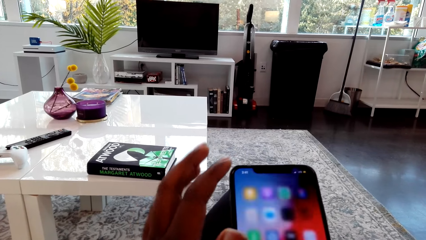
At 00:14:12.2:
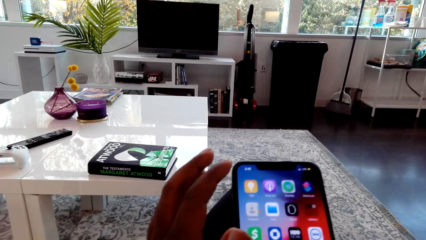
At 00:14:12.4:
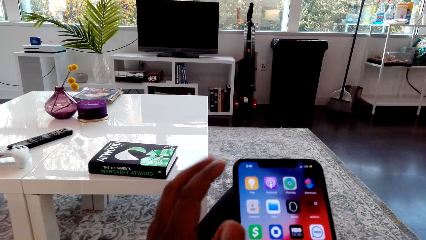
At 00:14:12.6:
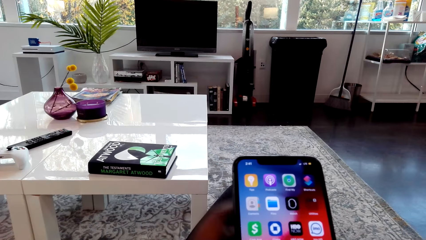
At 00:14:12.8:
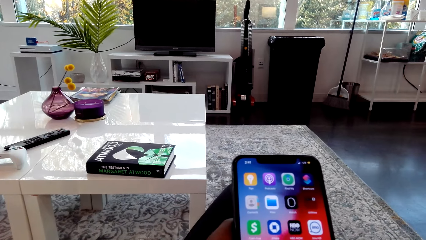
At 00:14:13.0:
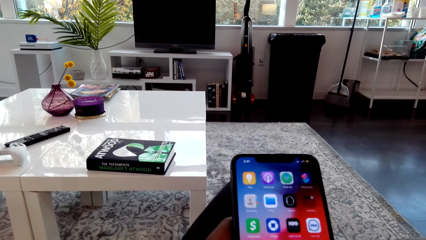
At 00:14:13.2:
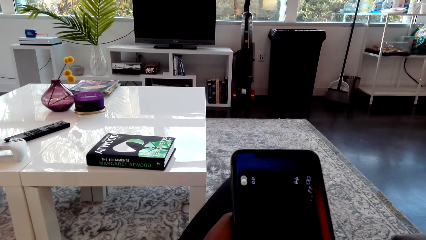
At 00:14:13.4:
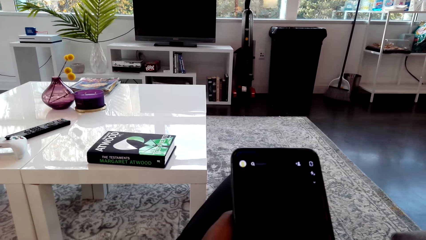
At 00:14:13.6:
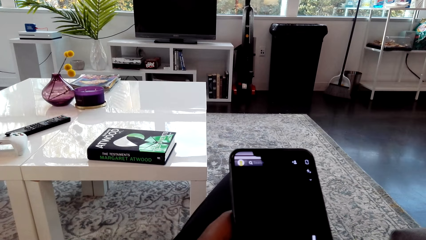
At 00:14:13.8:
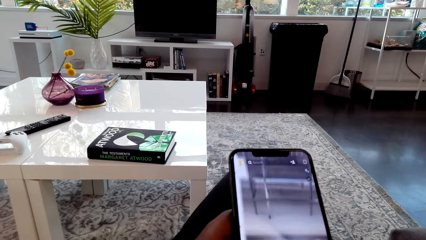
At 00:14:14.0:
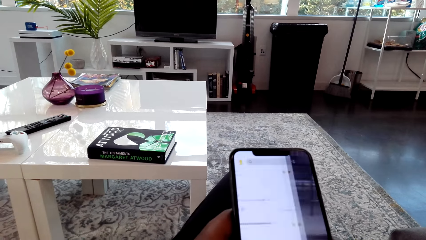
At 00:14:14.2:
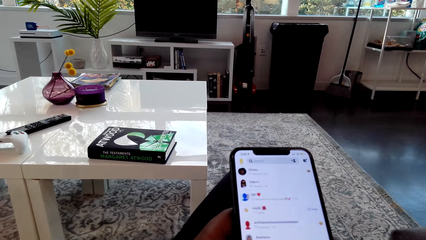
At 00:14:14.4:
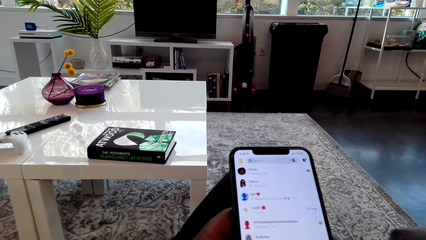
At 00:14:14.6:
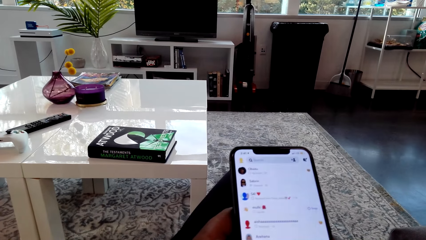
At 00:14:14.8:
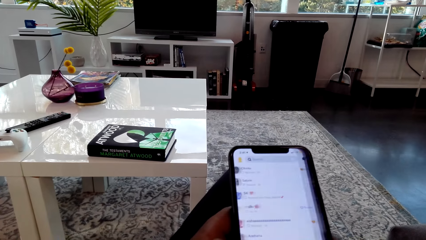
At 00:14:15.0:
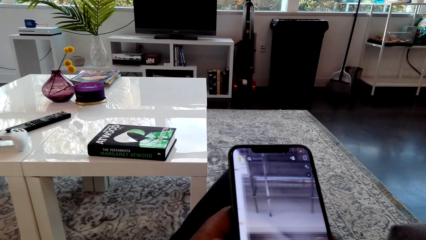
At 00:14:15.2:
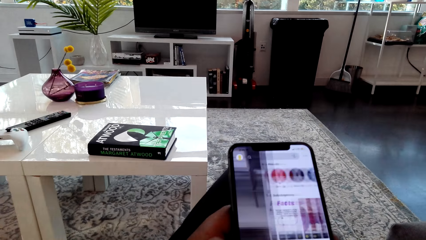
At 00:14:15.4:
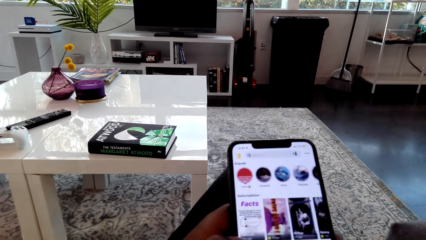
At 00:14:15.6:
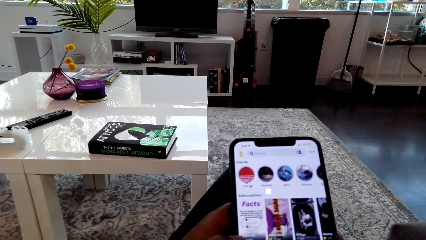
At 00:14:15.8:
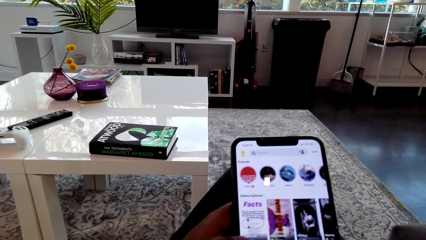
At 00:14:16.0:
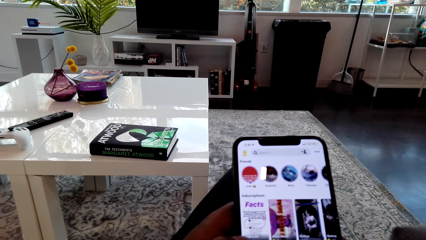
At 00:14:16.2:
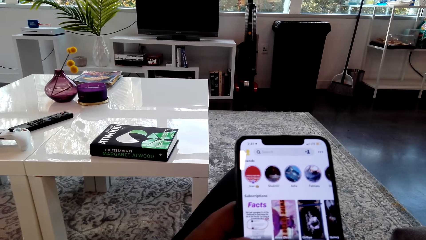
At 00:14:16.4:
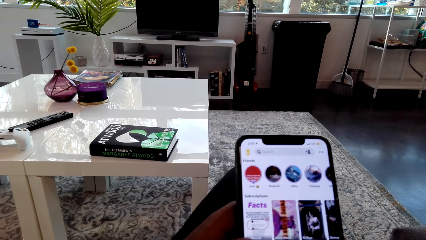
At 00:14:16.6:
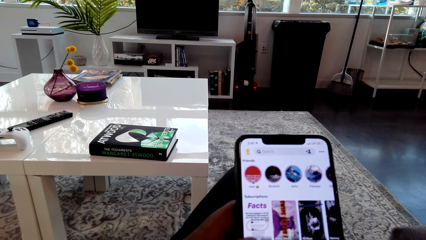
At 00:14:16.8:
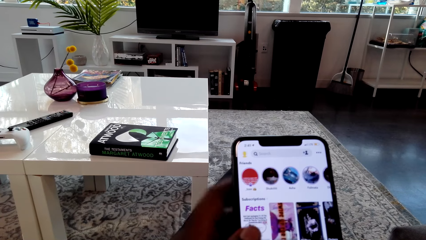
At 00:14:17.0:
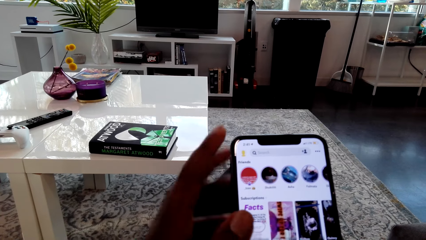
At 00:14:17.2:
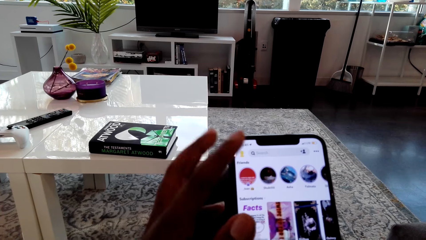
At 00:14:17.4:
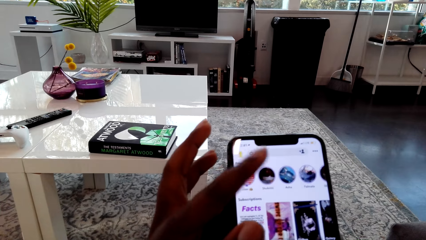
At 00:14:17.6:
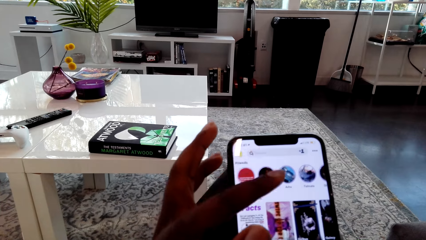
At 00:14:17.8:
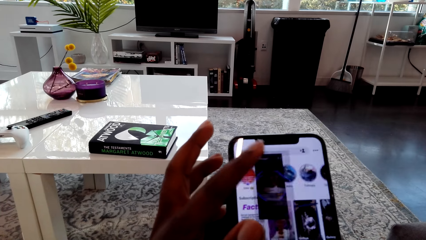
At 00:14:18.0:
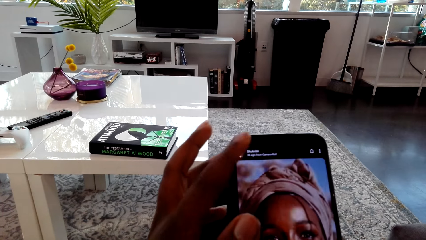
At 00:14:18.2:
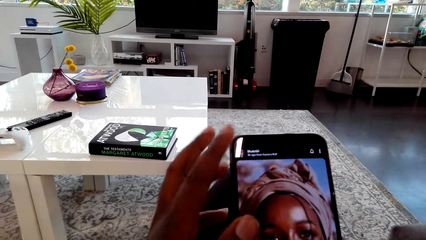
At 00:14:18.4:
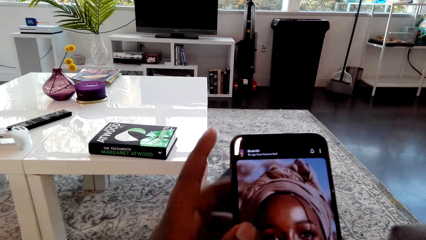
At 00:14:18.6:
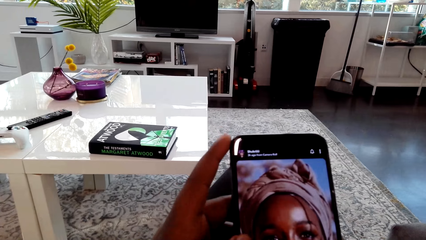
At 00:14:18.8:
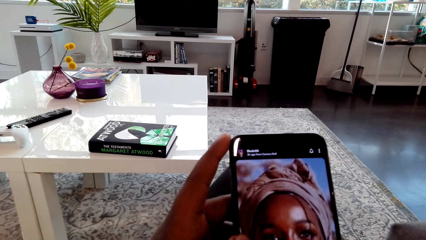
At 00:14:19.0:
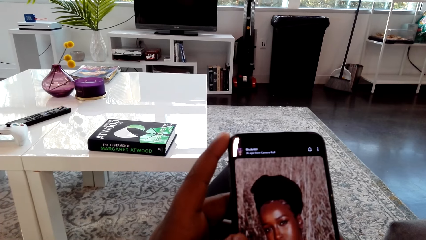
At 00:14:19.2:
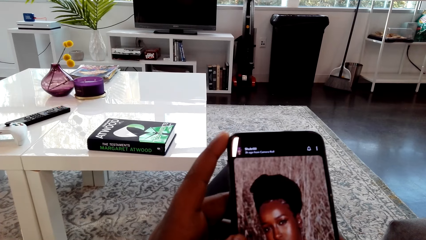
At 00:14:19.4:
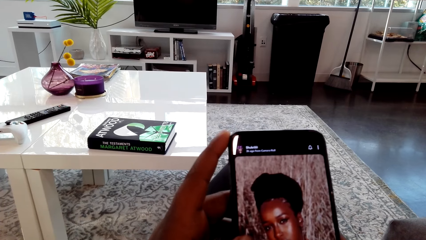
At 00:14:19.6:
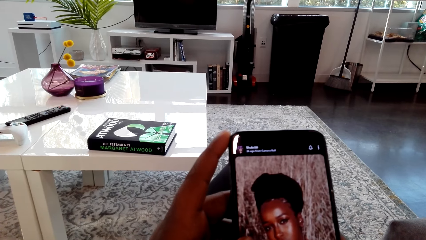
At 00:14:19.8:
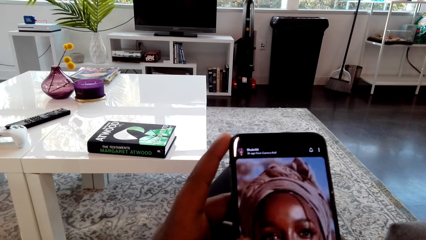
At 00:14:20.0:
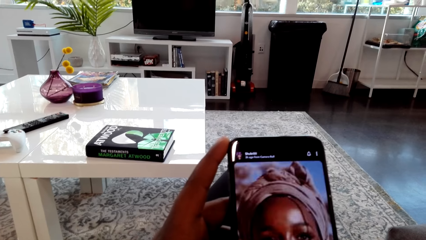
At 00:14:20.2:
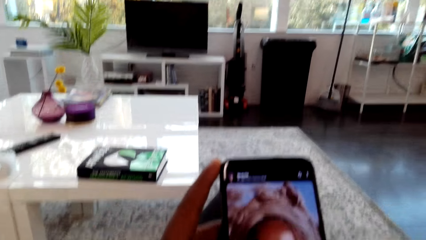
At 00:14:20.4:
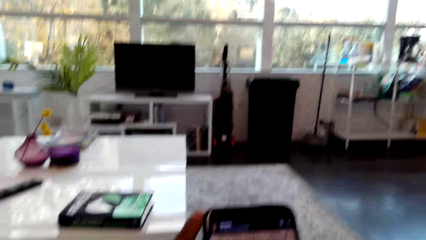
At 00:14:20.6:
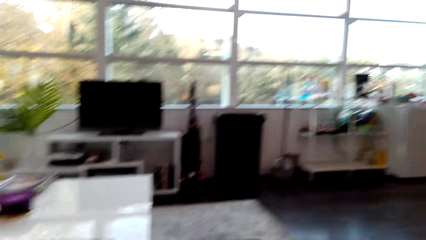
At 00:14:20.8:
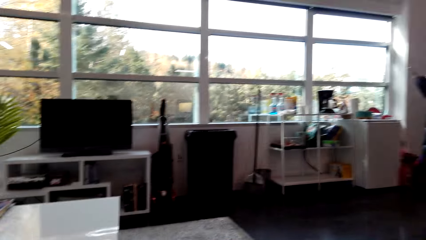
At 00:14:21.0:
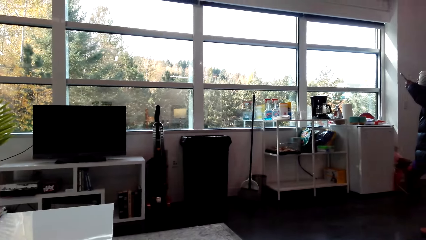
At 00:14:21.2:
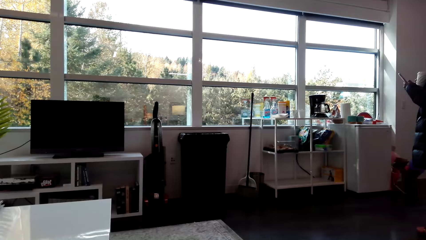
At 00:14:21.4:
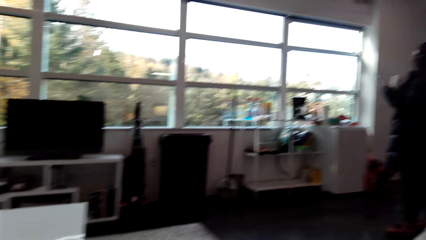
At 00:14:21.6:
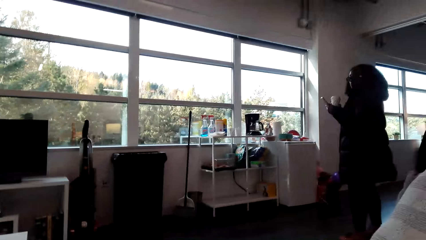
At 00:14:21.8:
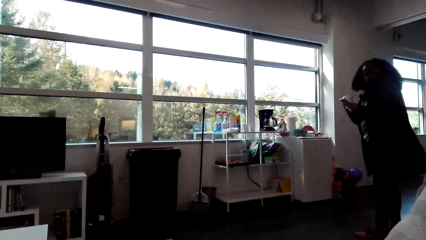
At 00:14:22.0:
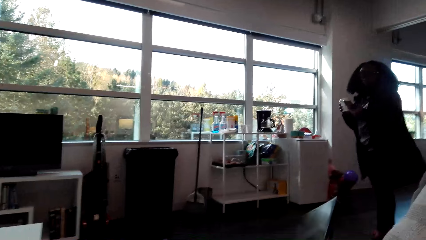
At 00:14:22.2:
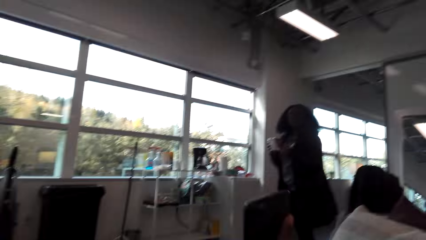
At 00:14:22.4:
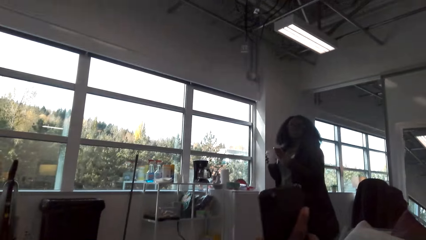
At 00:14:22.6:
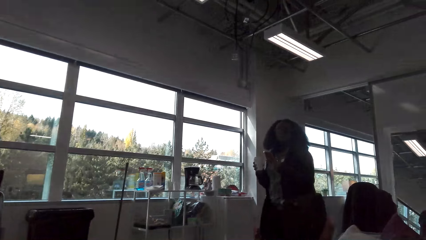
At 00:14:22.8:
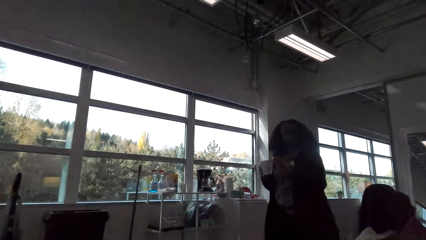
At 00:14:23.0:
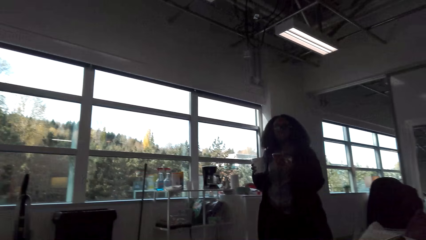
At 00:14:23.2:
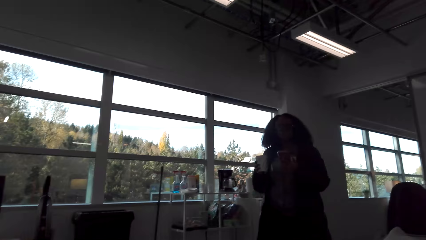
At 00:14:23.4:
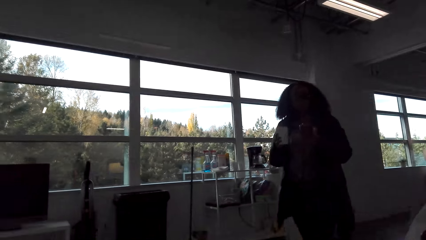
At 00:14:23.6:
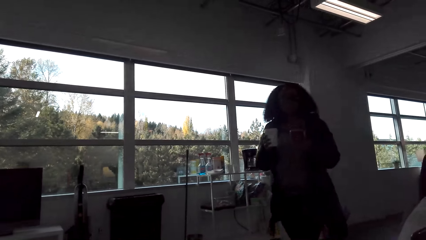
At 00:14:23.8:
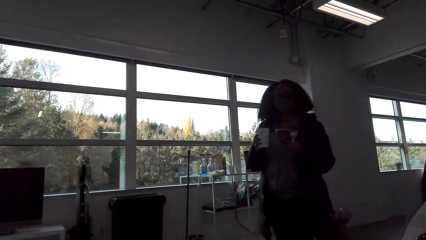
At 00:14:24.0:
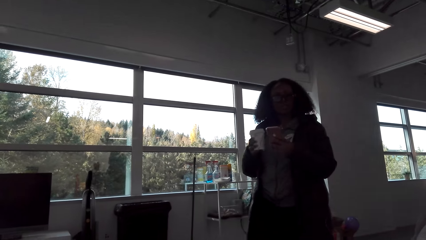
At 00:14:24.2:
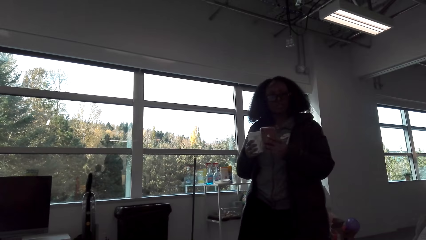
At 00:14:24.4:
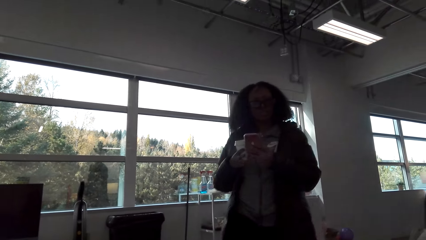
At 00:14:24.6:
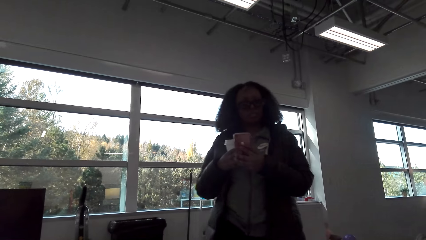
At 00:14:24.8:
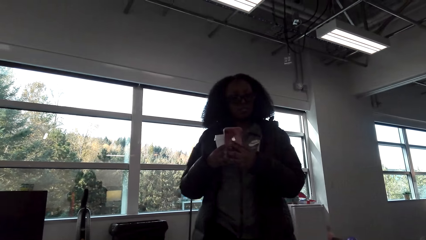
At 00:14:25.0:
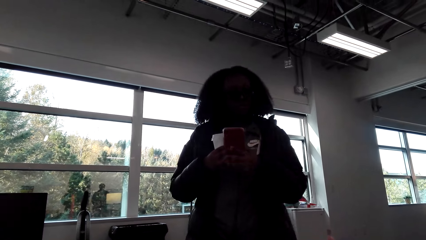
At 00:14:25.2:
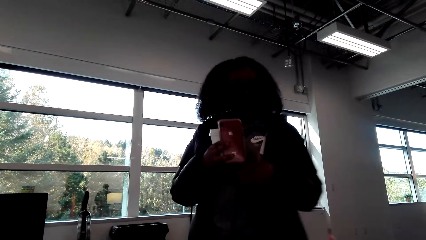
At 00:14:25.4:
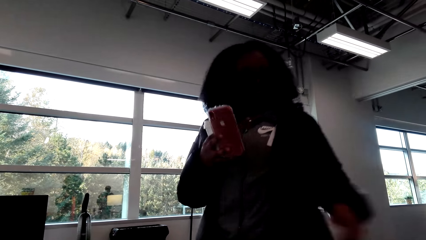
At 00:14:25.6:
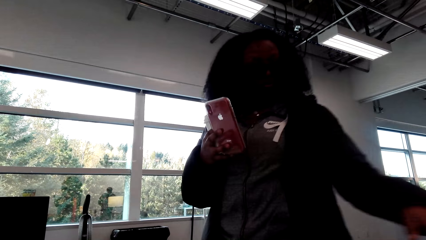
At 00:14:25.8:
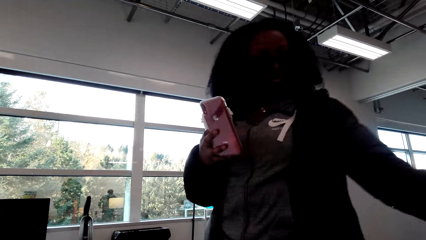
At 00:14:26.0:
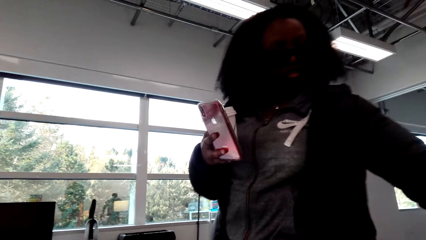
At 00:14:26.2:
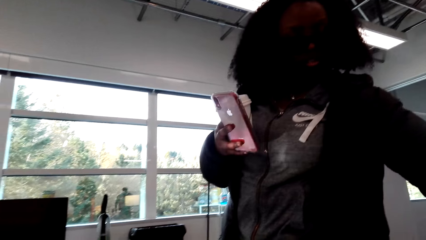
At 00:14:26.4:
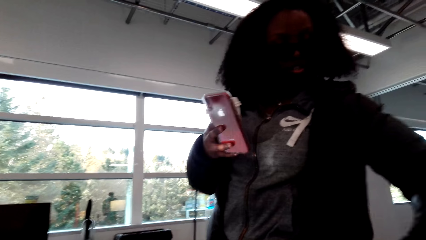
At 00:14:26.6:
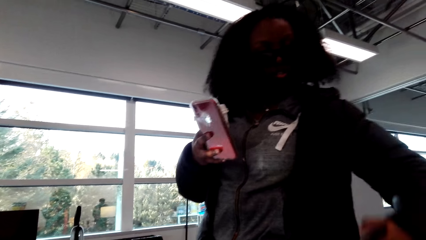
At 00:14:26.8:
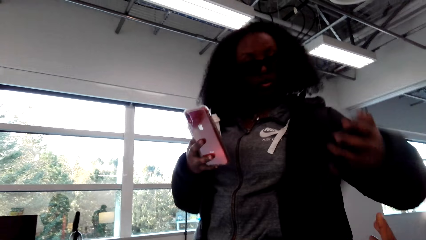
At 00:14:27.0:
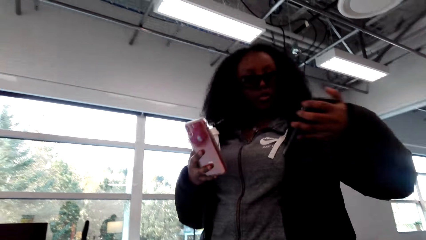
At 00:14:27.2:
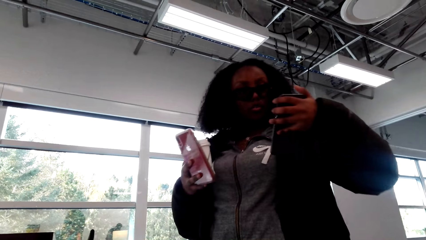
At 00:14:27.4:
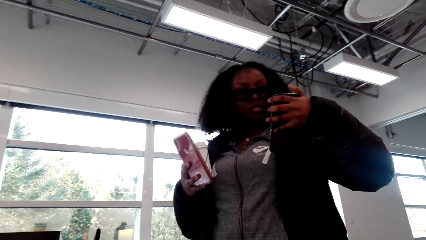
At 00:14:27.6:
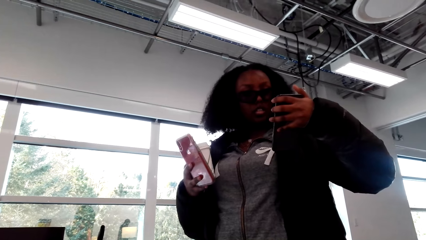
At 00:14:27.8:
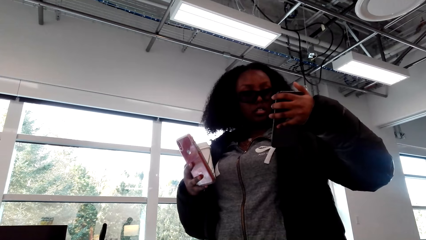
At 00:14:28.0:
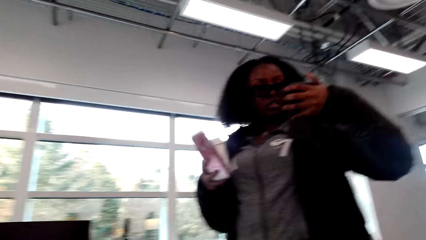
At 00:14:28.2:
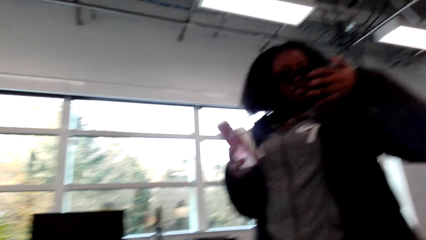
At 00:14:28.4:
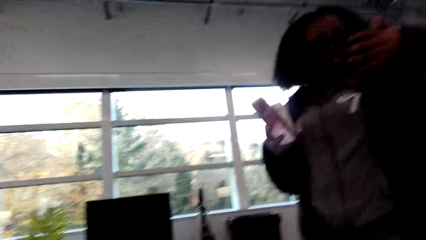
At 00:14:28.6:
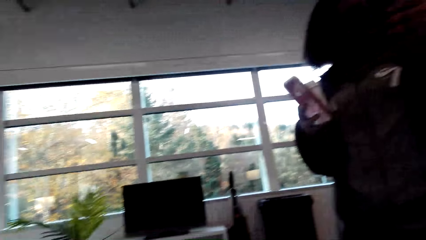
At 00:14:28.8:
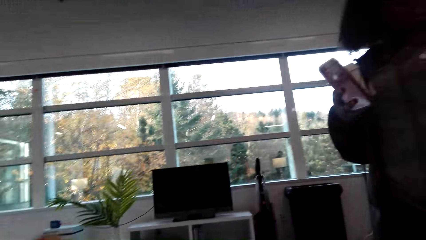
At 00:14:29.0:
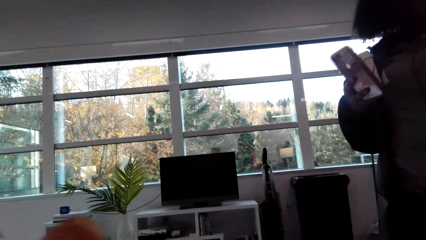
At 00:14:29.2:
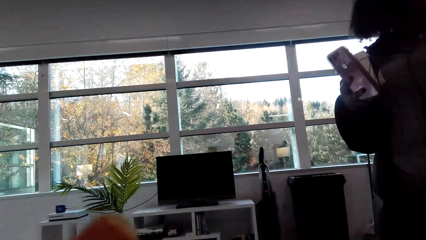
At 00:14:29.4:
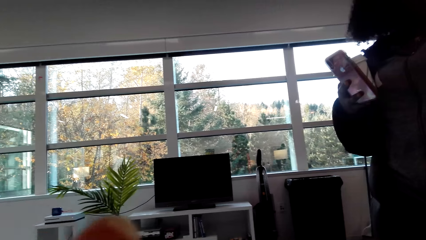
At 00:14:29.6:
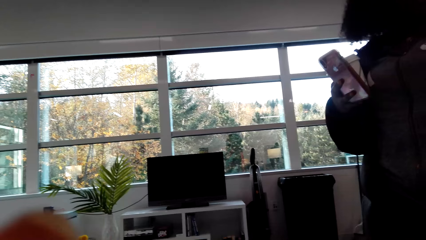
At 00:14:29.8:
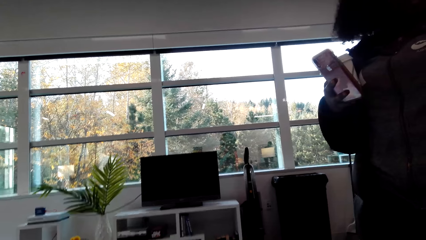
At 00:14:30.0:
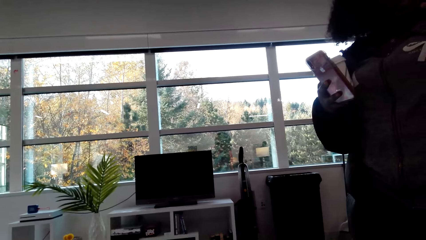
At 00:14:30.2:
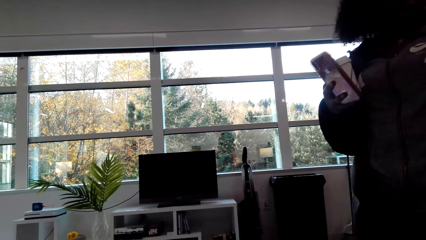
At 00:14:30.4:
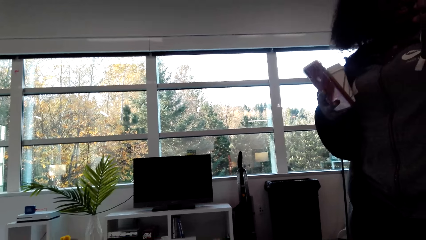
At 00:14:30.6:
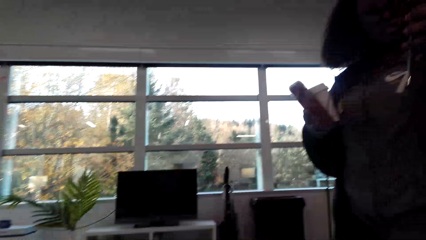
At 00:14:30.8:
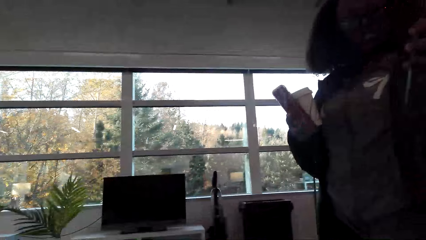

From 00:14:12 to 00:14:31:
The camera wearer interacts with the woman and looks around the house. They look at the woman. The woman walks to the camera wearer. She shifts the phone to the right hand, reaches for something, and looks at the phone. The camera wearer looks around.
